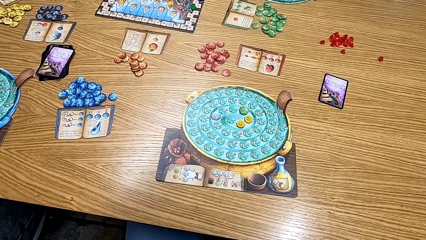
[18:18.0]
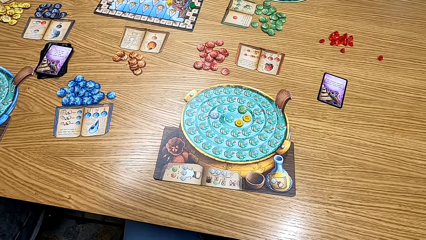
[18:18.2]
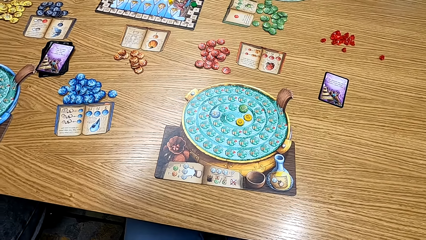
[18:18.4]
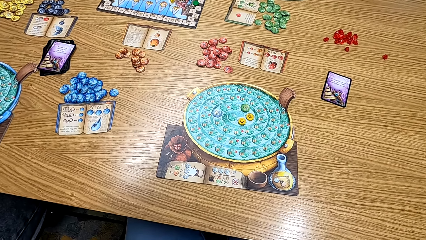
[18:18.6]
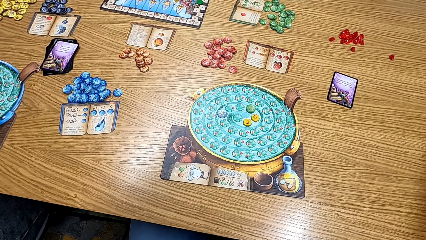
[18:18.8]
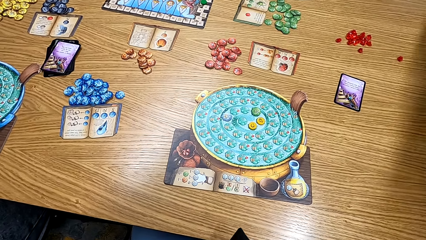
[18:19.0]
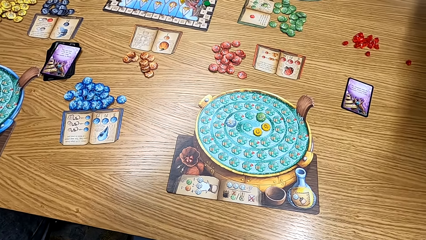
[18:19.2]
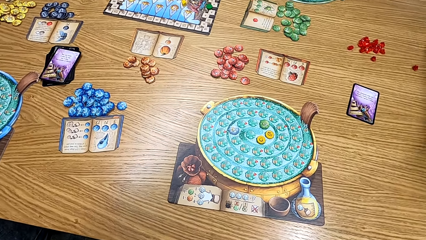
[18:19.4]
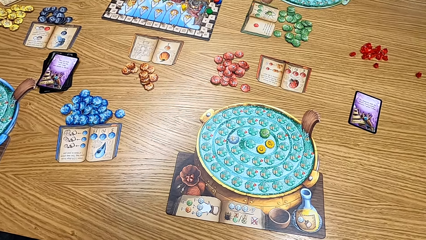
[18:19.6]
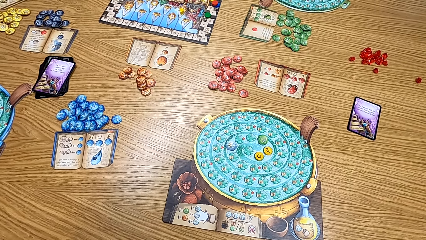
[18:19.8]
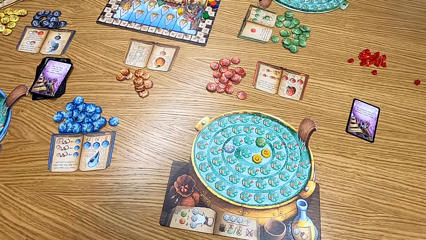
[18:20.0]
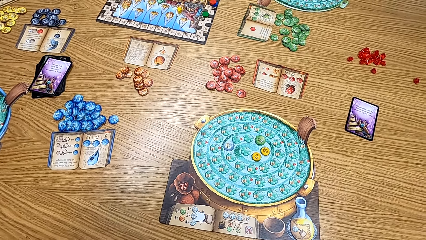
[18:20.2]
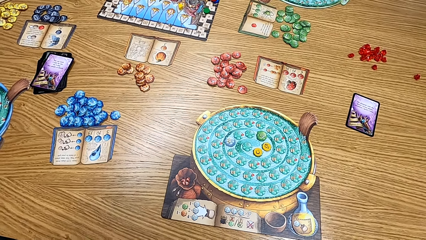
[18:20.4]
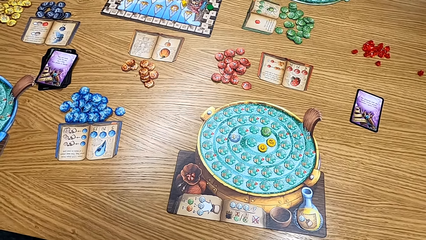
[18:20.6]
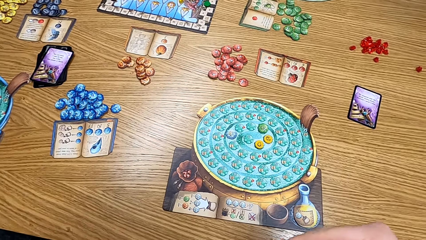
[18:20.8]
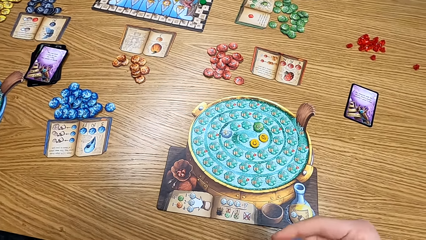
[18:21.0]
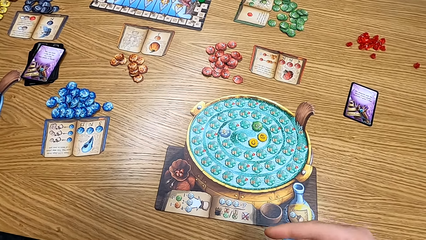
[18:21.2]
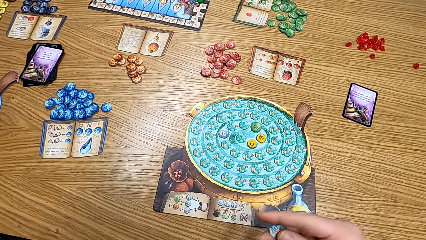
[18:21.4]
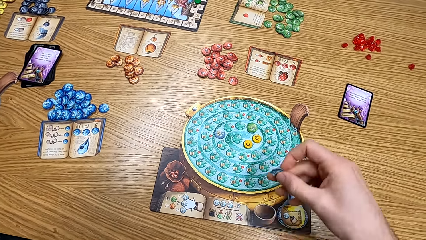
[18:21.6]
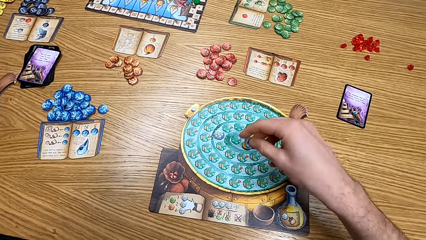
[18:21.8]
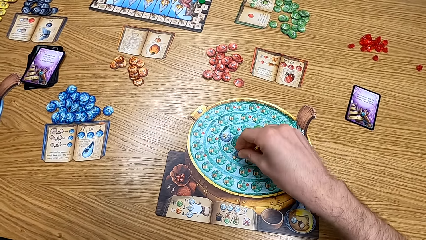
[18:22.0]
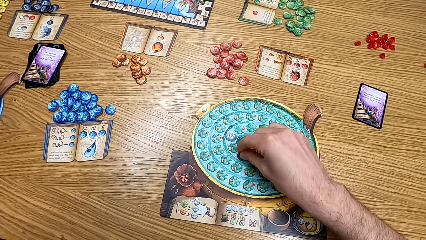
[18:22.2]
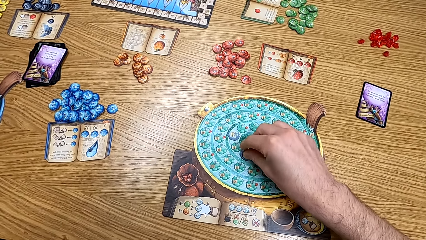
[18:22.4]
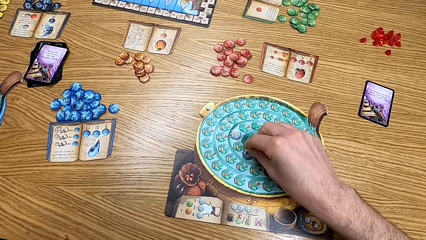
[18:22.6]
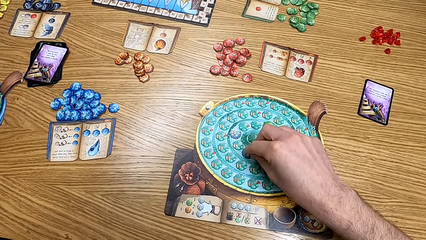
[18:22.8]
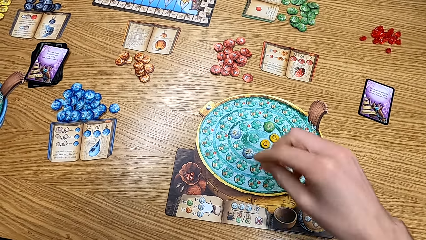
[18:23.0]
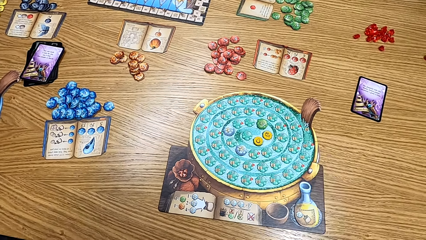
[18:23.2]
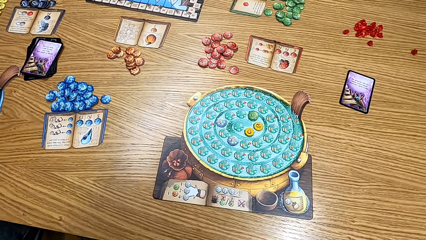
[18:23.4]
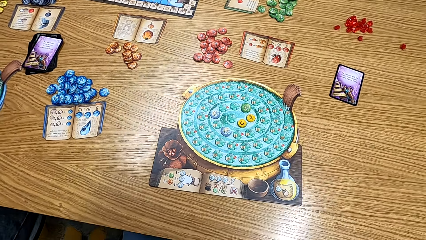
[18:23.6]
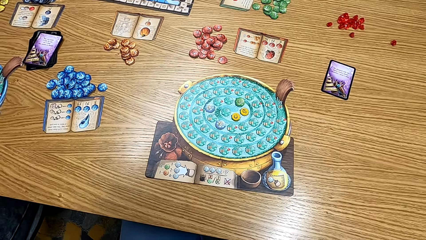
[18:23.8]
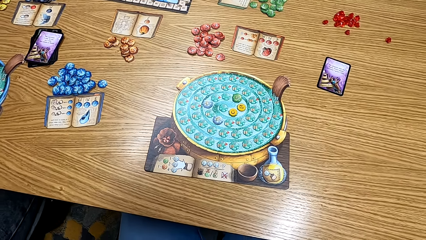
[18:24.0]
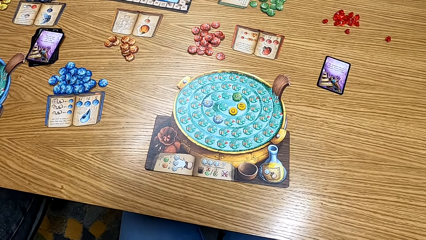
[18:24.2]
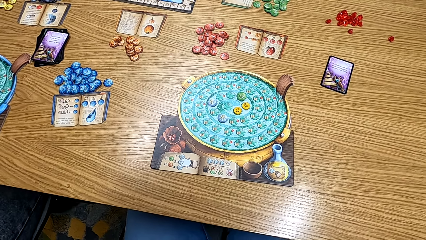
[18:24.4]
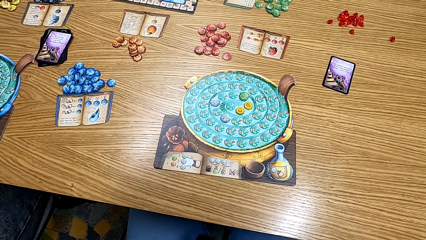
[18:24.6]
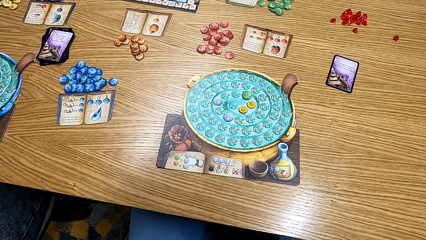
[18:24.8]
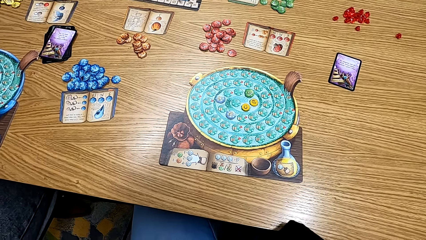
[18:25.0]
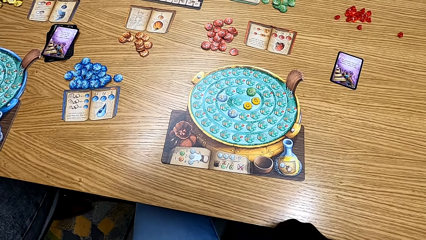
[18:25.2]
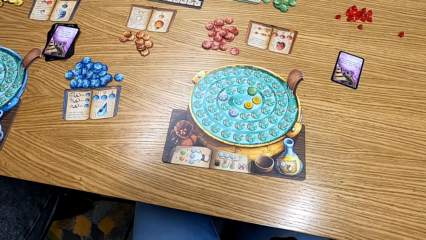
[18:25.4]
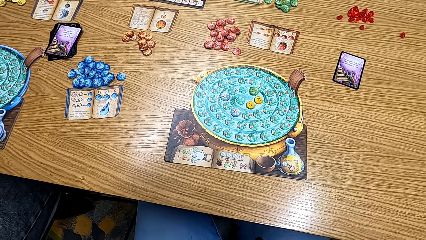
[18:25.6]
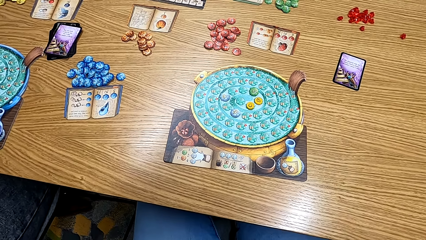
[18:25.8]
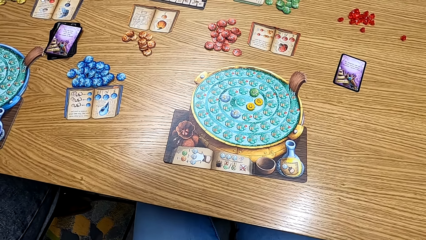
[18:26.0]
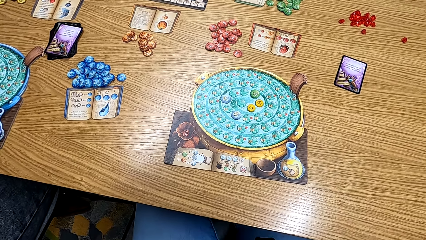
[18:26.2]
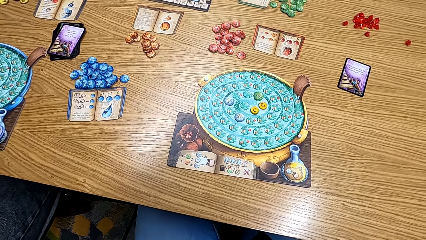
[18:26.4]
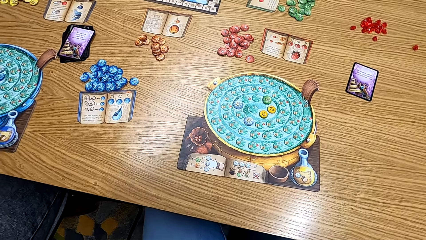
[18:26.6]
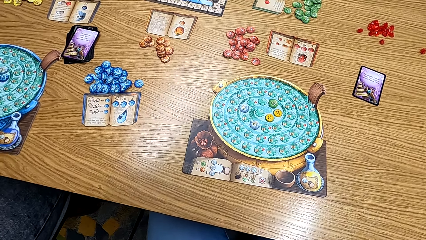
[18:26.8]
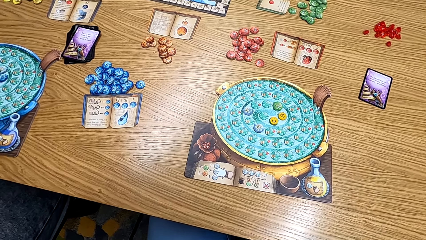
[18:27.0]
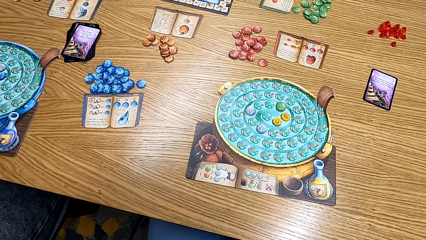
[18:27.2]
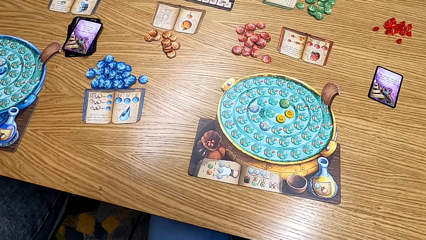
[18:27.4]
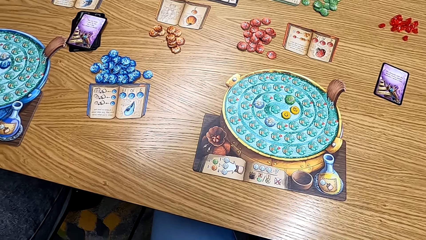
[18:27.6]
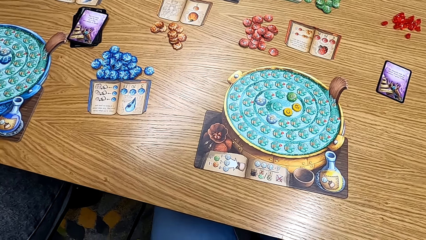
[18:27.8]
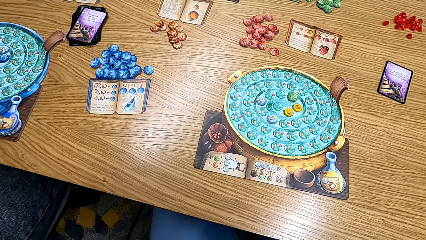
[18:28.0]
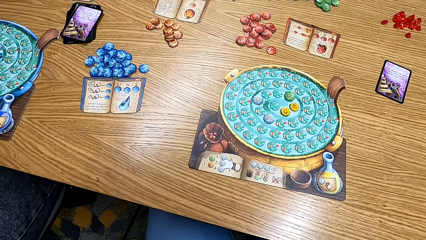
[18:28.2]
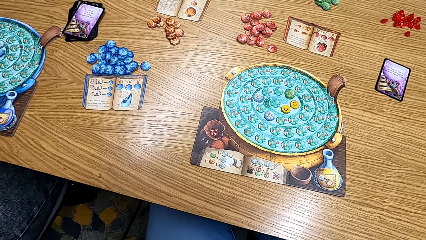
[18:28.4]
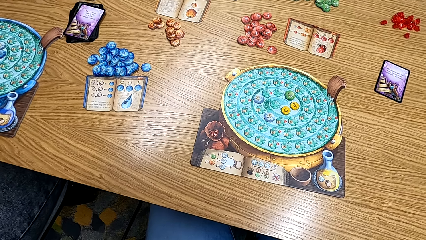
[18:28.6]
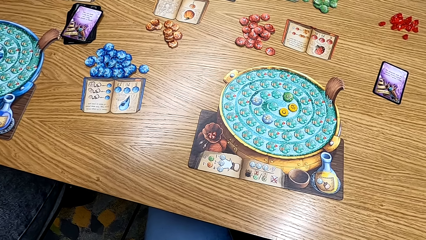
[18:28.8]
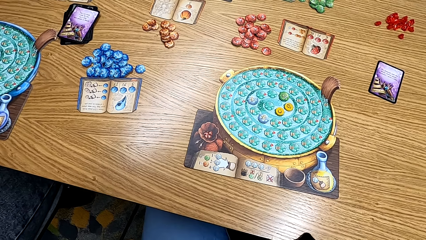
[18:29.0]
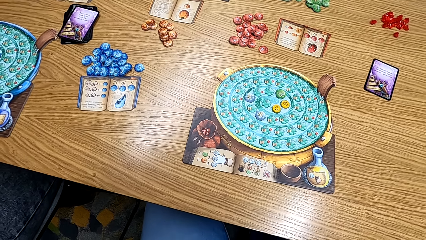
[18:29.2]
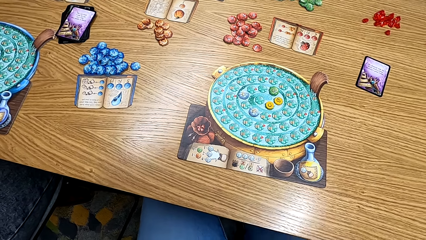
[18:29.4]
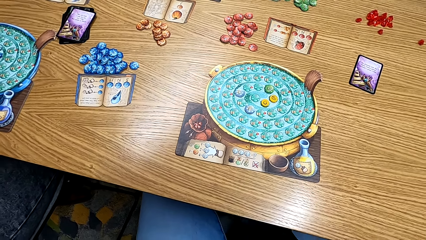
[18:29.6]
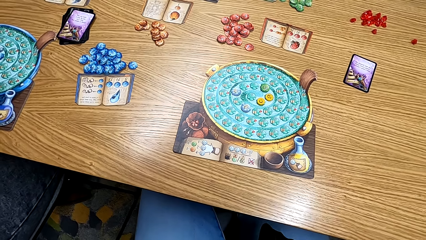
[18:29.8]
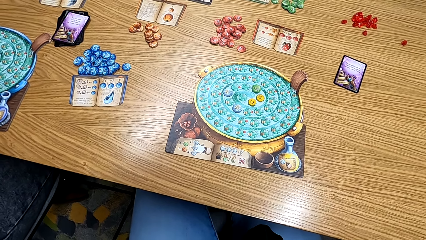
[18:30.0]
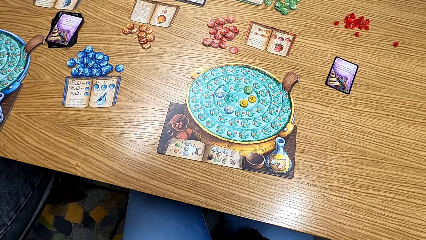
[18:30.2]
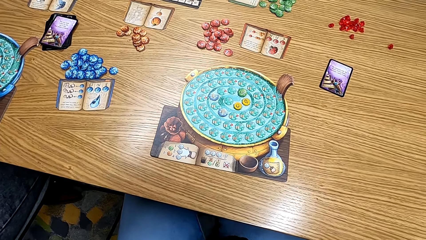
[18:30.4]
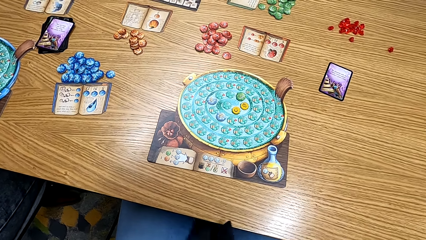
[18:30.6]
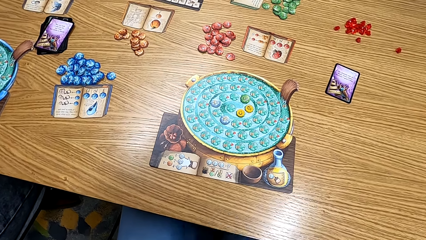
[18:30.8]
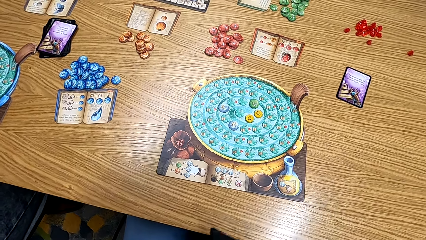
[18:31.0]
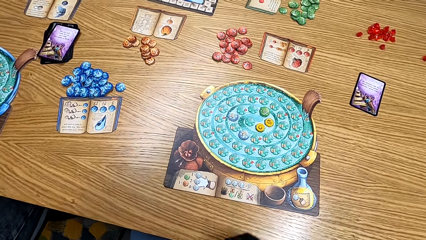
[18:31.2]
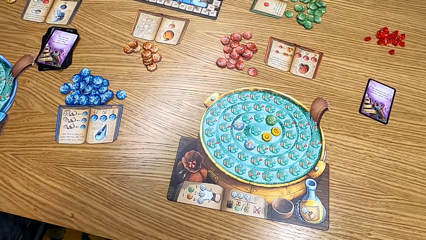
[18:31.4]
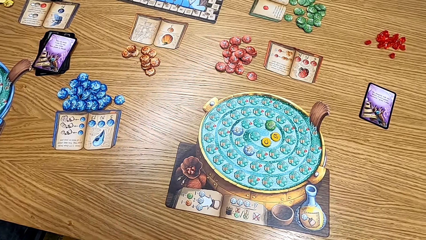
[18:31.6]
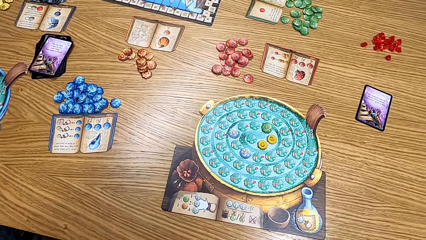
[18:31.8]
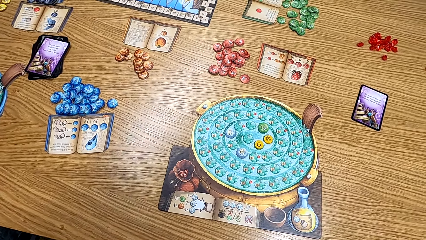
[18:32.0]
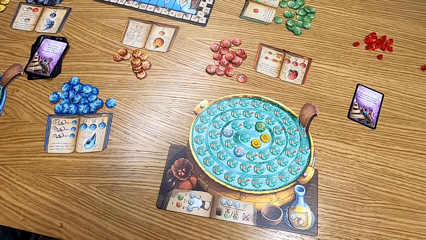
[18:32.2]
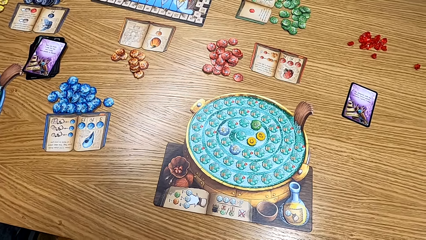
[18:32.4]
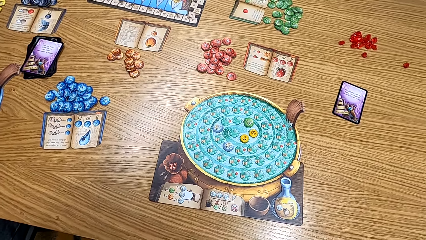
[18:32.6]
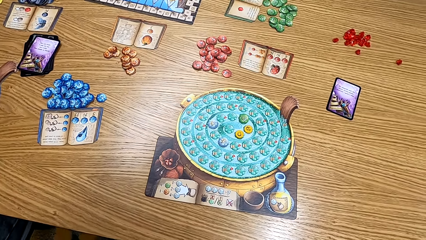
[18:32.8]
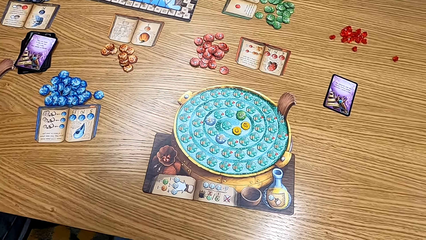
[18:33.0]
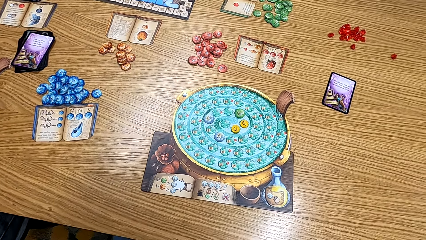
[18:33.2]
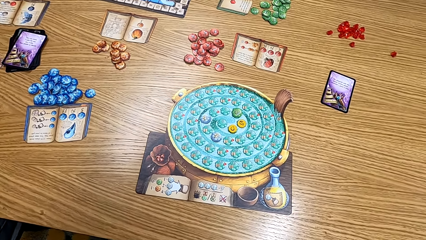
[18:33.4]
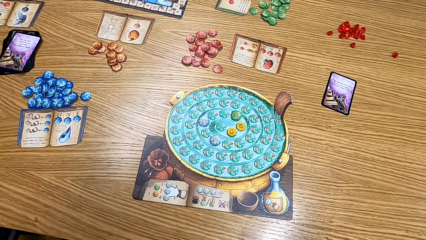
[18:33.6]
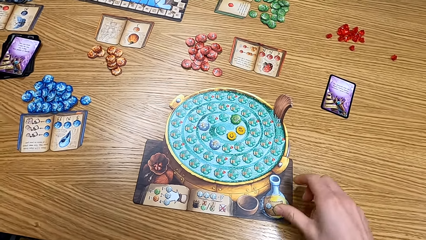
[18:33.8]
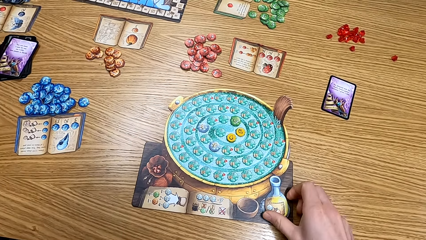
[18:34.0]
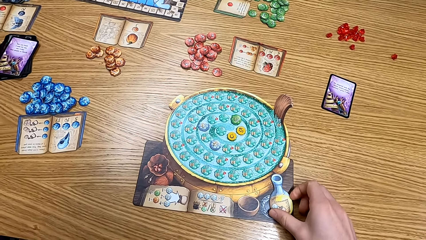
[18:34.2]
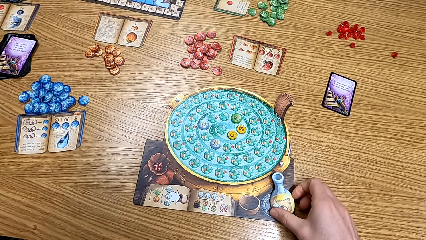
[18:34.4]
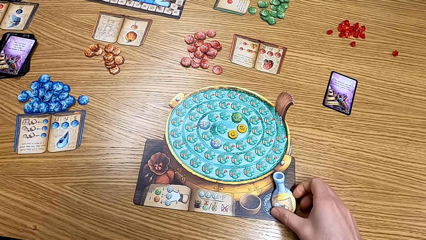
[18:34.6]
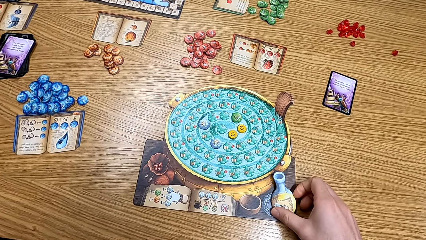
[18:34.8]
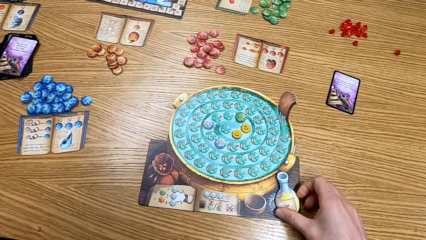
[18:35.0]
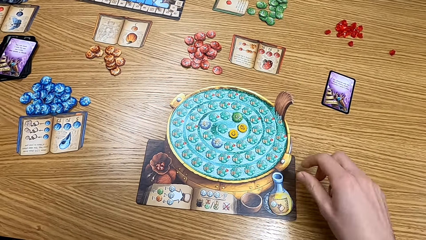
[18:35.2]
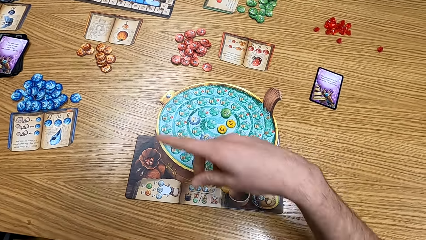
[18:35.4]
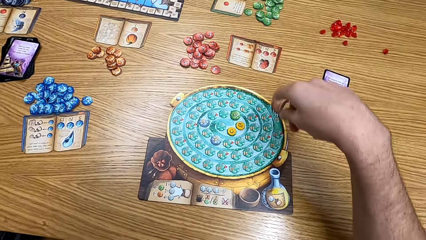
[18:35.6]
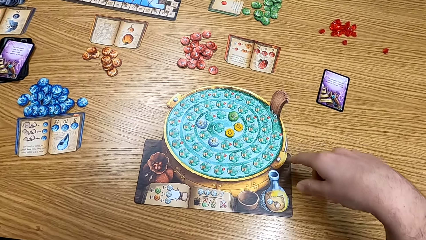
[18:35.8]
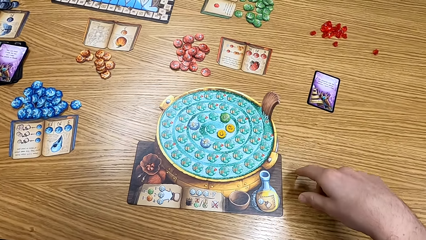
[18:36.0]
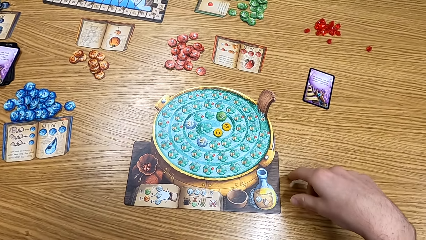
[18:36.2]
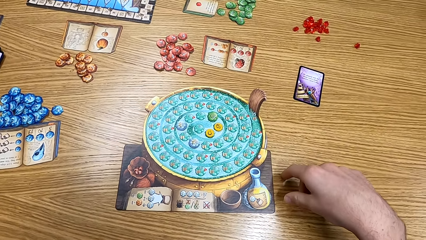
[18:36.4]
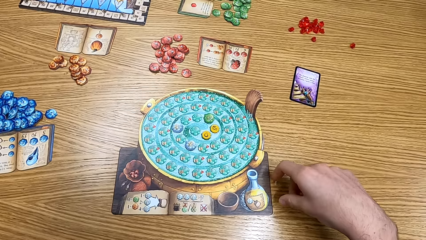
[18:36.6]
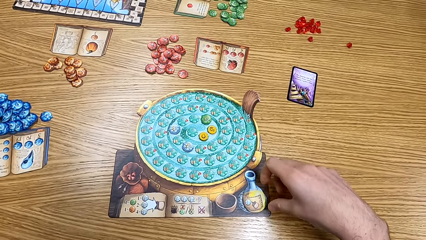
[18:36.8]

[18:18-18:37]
The camera wearer shakes the bag. They put the blue chip or card on the board. They look at the table. They shake the black bag. They move the flask on the board. They gesture with the right hand.
